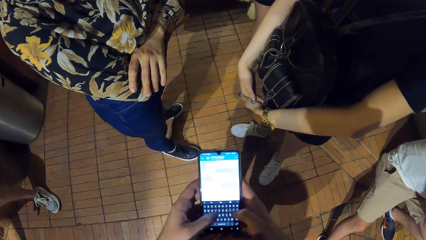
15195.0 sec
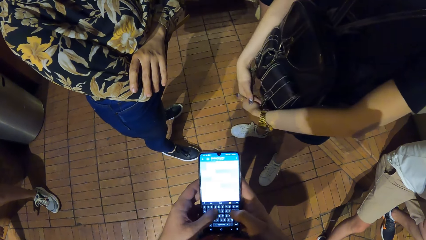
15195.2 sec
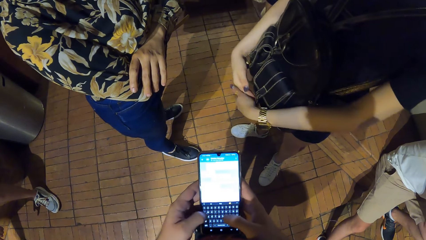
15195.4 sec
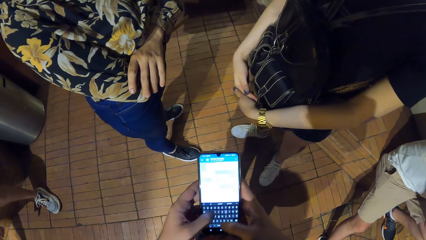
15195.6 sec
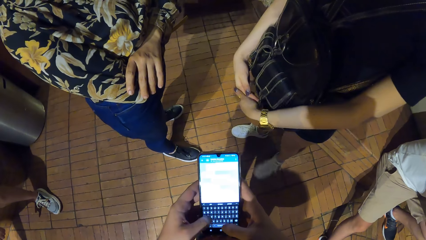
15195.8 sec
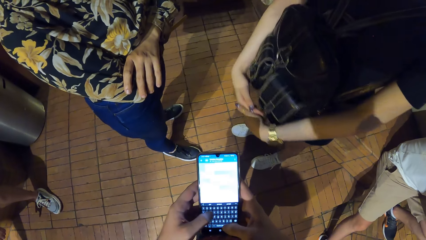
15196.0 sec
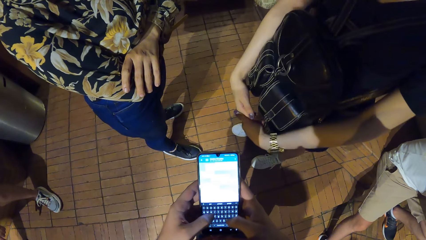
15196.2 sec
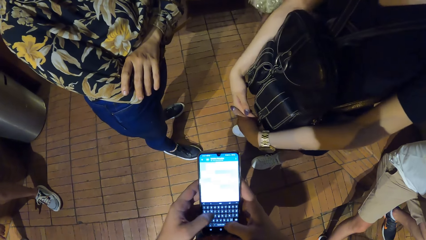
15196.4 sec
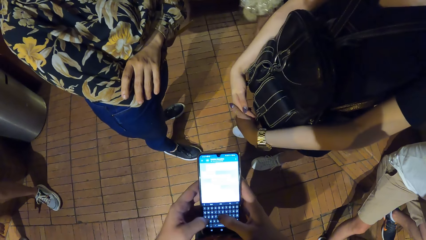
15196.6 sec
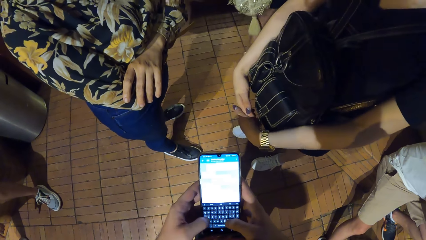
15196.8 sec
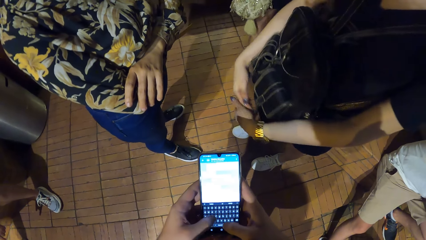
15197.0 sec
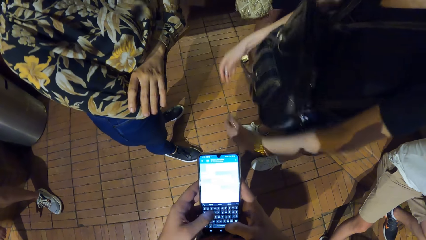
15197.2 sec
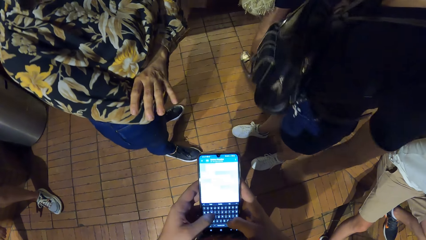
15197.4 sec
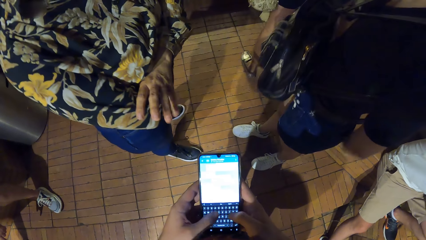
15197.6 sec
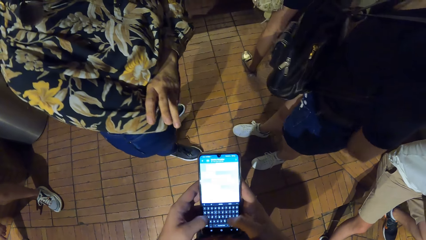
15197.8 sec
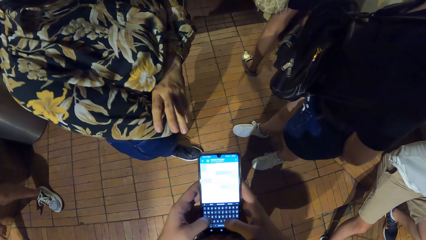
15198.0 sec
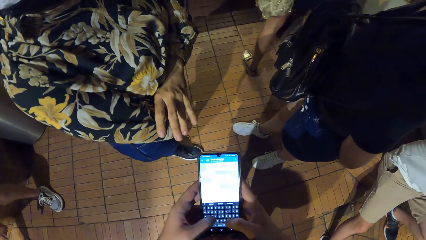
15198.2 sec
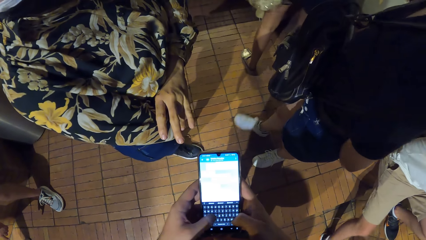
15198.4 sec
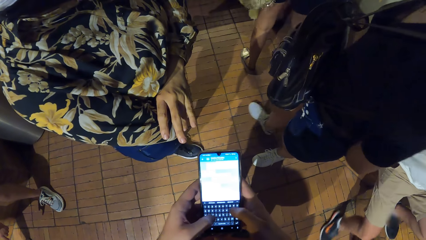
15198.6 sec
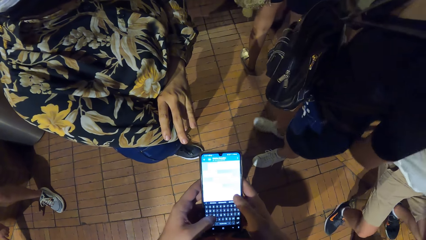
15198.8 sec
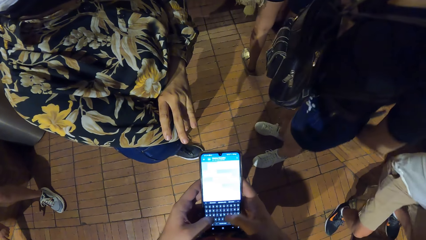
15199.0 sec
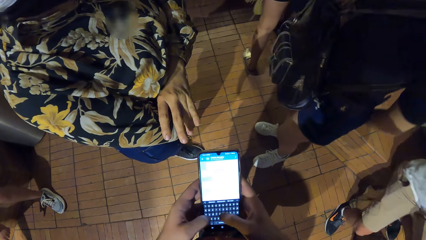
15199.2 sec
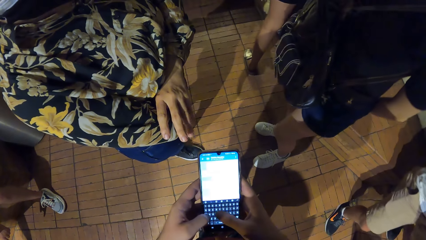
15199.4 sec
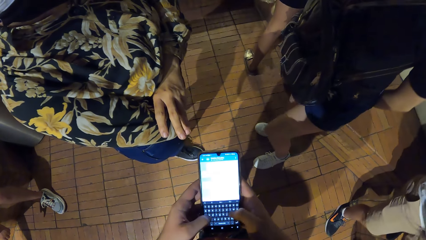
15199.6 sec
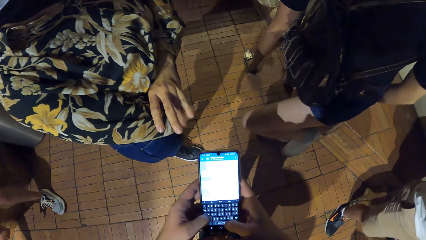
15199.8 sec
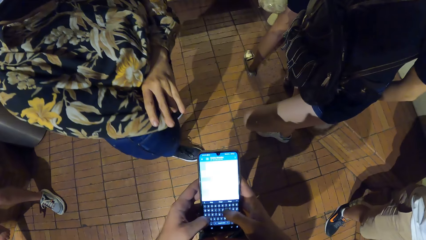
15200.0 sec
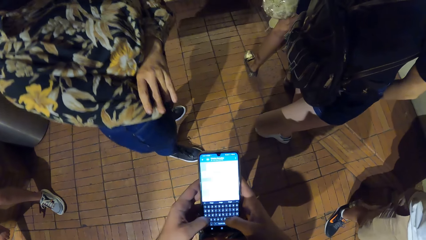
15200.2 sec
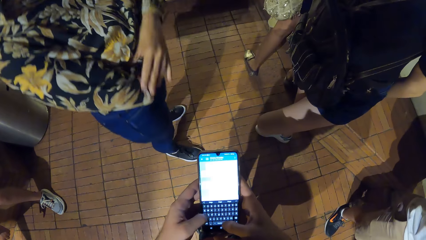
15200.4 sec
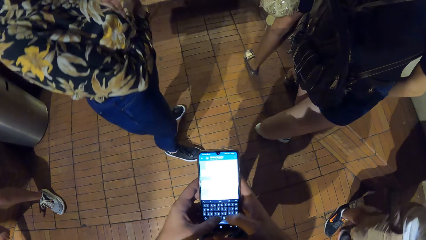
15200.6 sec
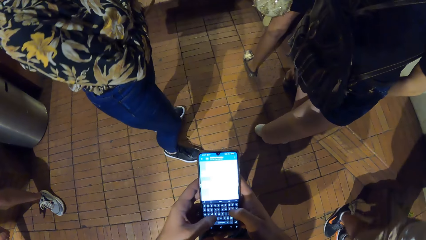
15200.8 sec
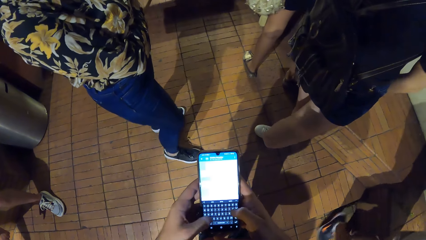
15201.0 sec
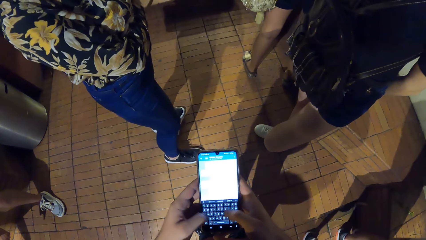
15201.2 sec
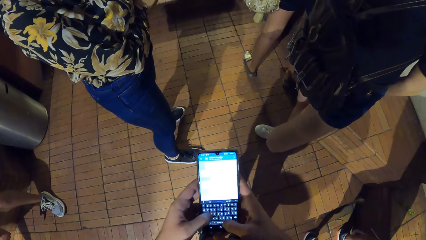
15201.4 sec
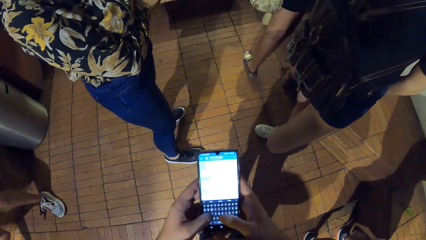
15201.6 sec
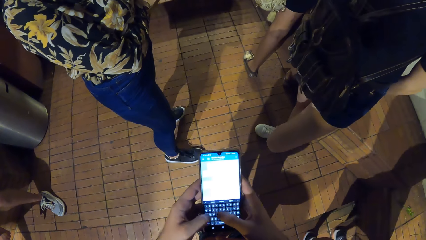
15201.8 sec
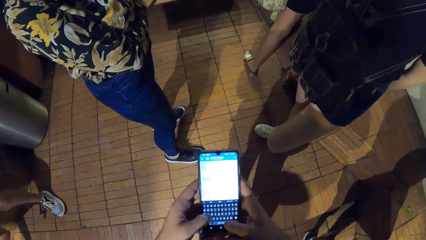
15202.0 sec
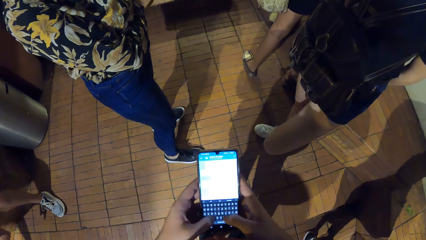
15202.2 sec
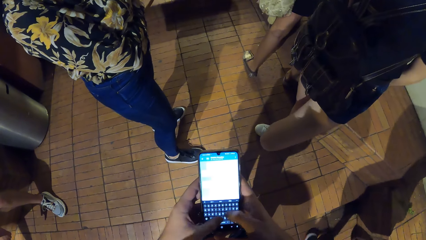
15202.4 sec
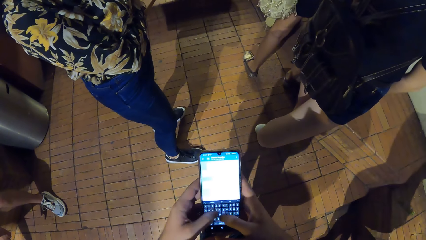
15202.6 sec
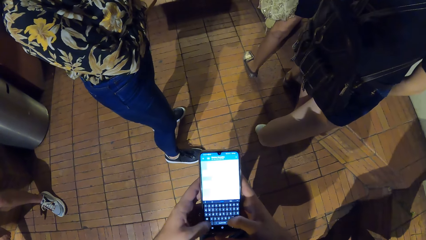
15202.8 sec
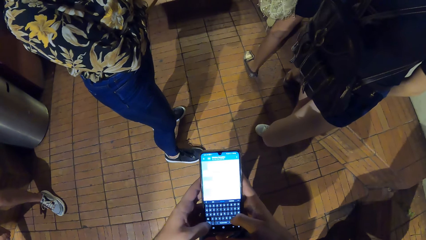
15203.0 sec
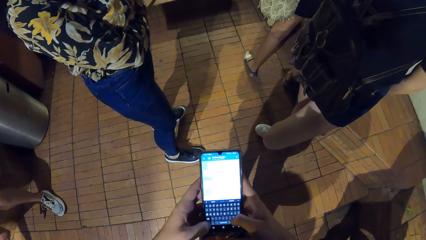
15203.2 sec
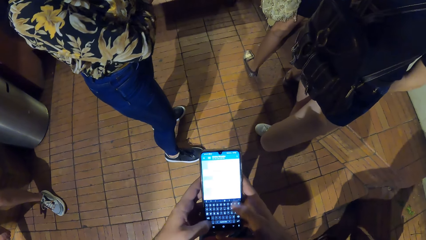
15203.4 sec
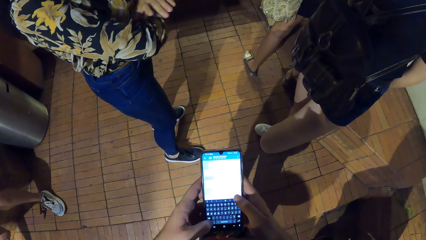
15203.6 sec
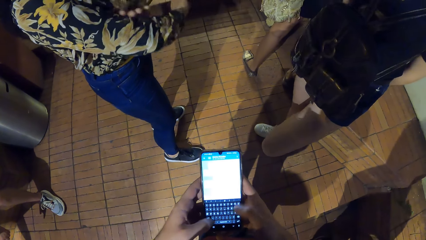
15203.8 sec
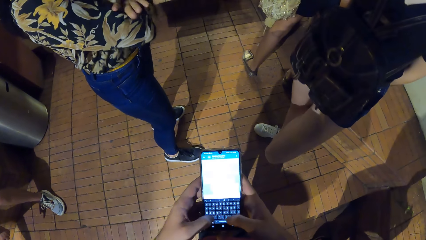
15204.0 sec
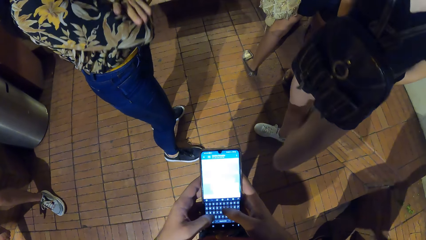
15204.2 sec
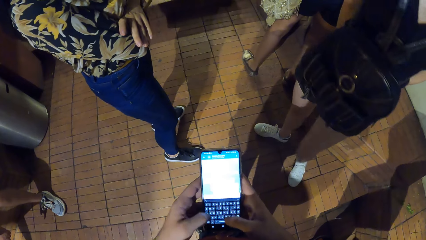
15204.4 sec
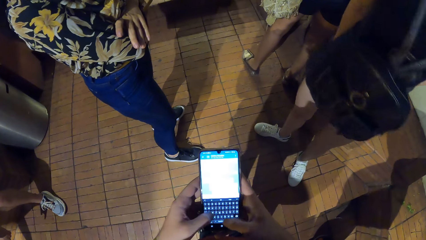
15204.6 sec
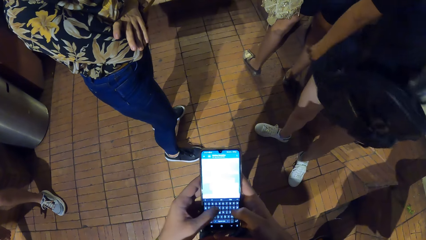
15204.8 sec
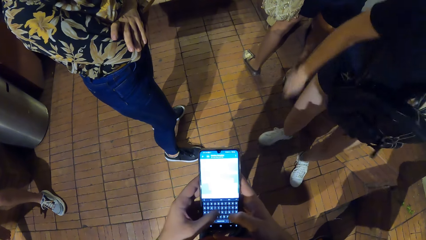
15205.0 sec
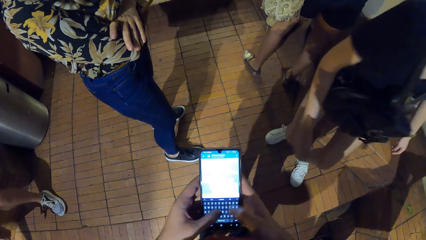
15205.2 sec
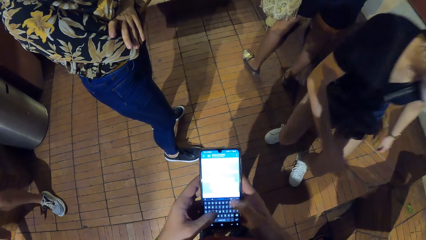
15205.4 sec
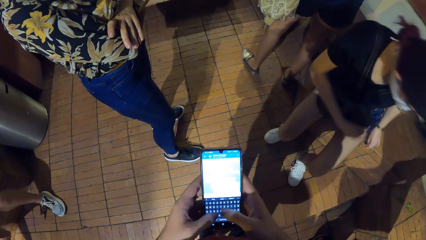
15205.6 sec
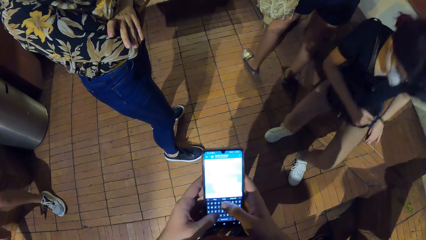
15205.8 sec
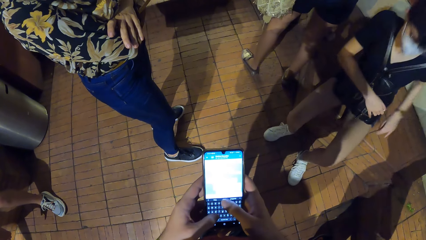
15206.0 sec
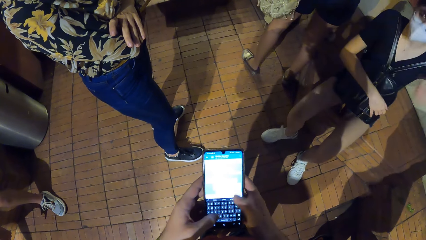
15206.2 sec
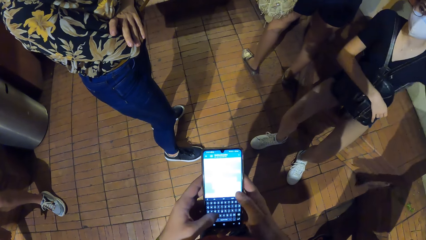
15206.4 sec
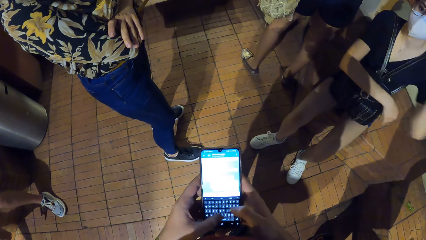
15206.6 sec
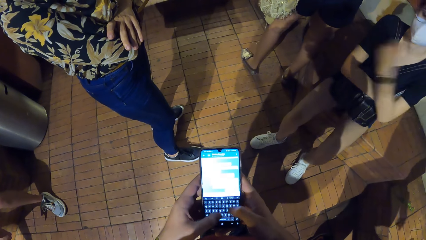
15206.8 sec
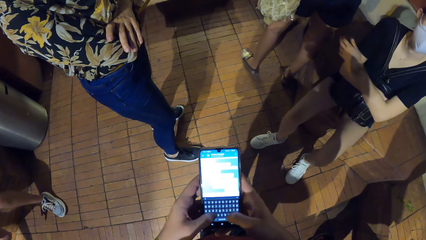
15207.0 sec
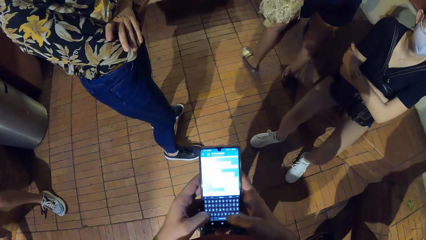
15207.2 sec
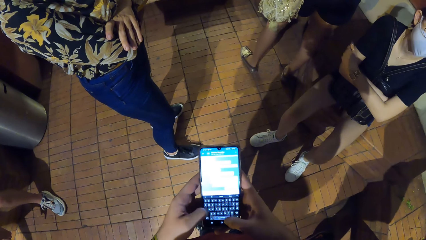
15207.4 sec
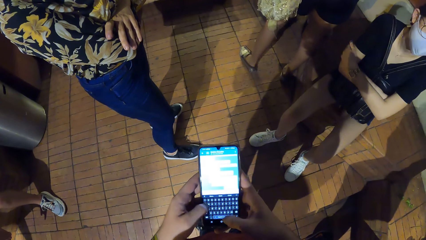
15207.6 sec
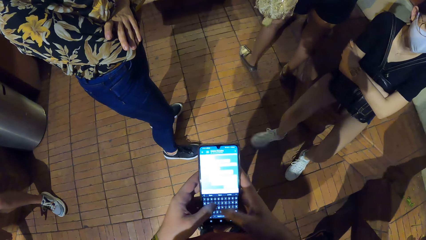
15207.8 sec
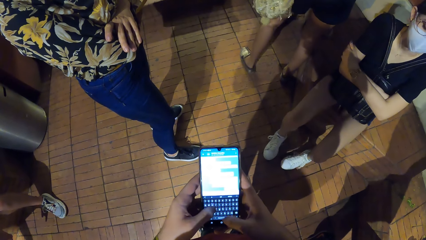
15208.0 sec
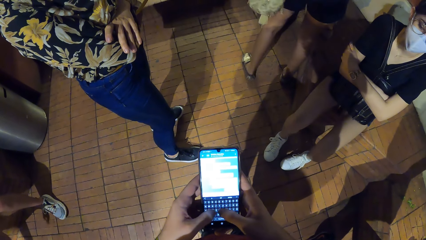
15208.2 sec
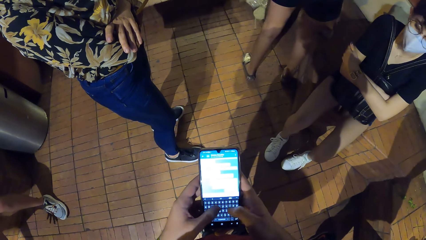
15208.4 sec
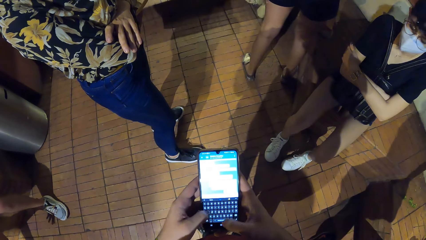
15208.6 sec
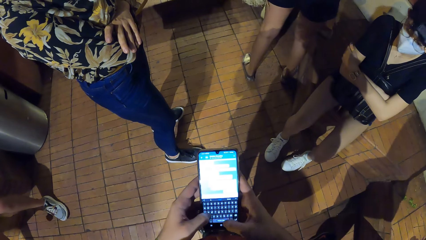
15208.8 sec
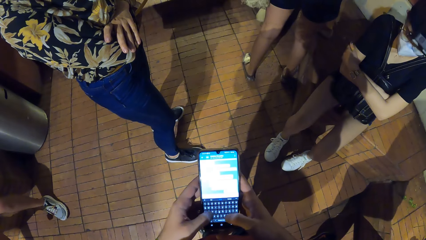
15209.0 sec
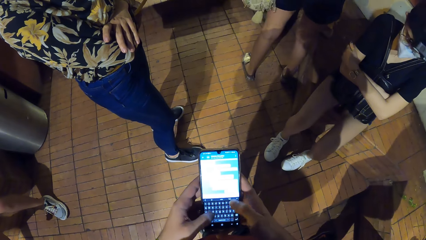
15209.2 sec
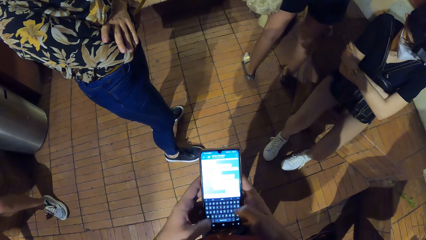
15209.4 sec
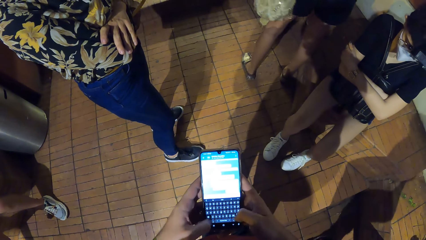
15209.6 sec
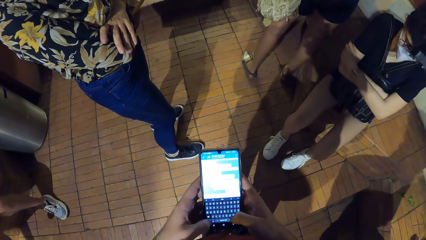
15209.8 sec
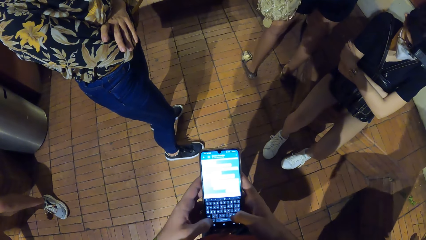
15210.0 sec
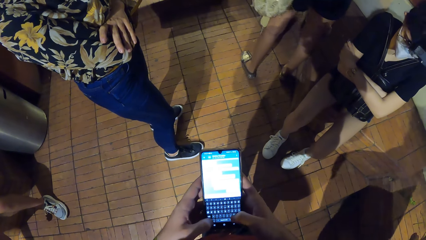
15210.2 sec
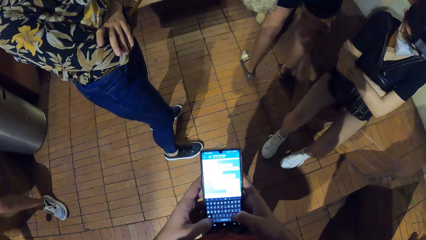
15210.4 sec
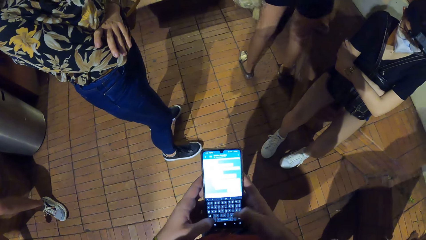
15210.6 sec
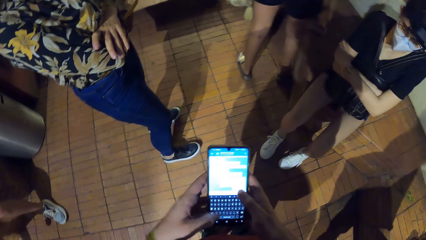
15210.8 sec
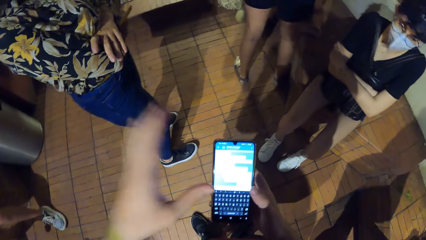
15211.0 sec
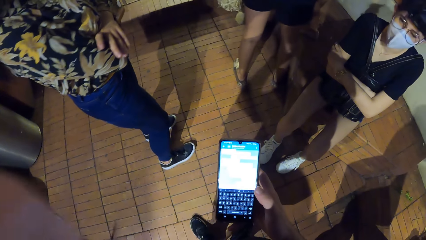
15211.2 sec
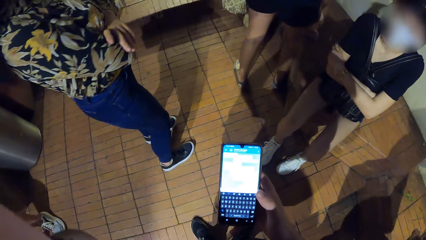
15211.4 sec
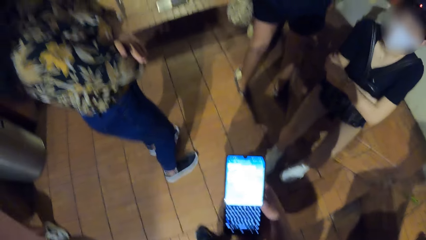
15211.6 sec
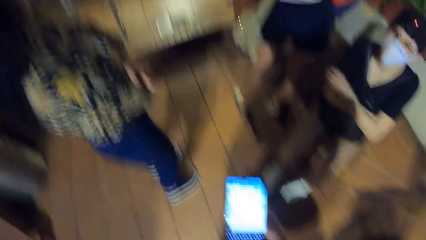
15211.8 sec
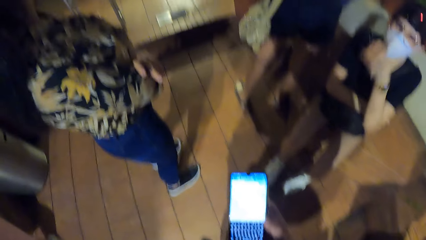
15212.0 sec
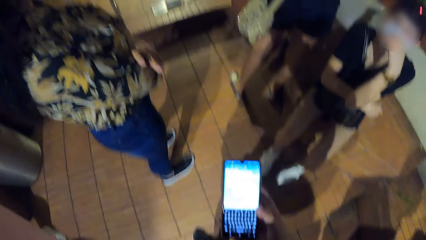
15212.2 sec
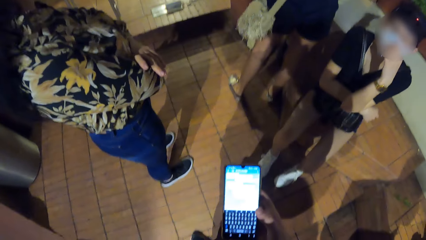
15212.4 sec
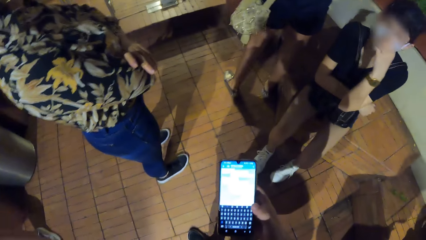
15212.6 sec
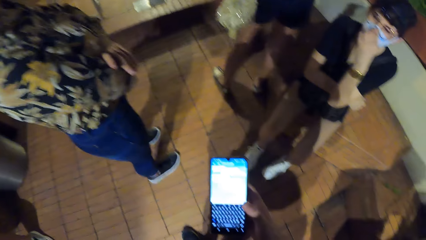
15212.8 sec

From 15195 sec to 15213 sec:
The woman holds her hands together. The camera wearer operates the phone with both hands. The woman puts her hand behind the back. The camera wearer operates the phone with both hands. A man stands up from a brick seat. The woman sits down on the brick seat. She puts her hands on the bag. The camera wearer operates the phone with both hands. He pulls his hand off the phone and holds the phone with his right hand.
